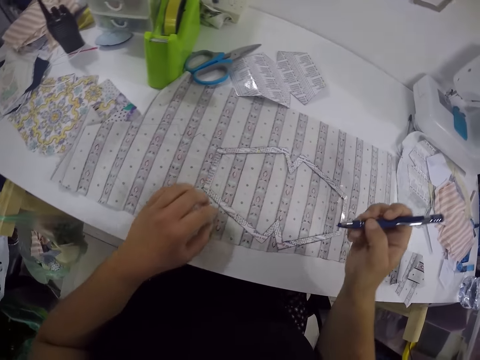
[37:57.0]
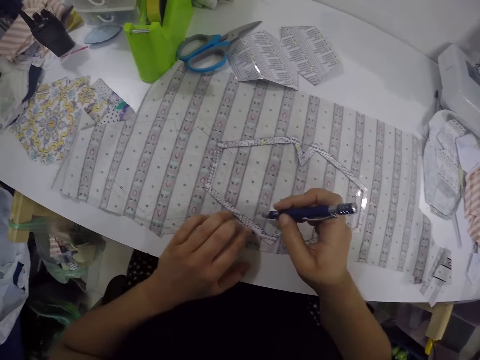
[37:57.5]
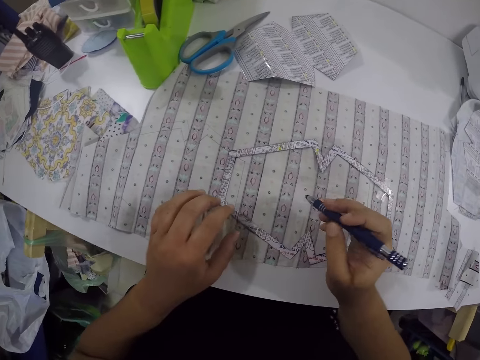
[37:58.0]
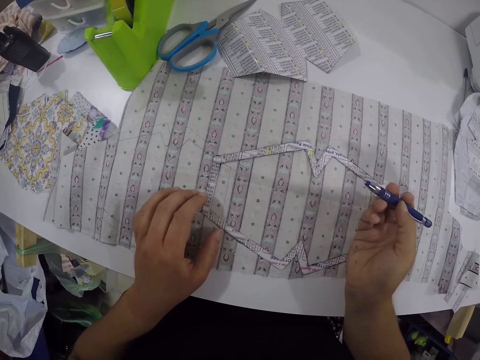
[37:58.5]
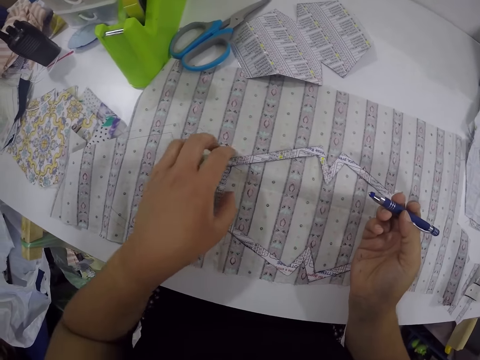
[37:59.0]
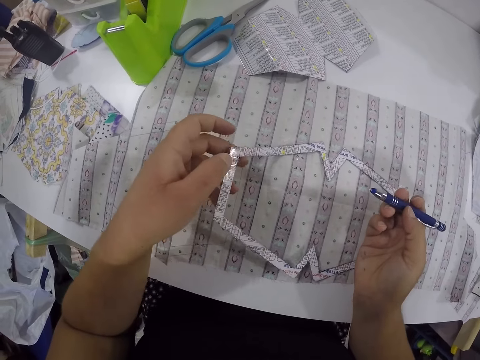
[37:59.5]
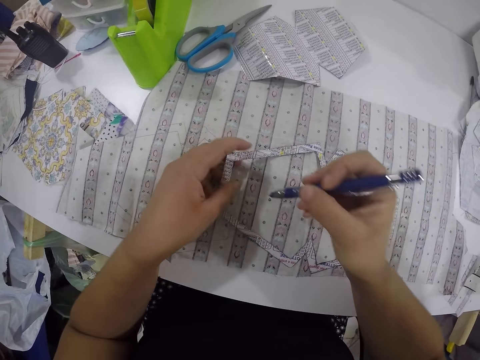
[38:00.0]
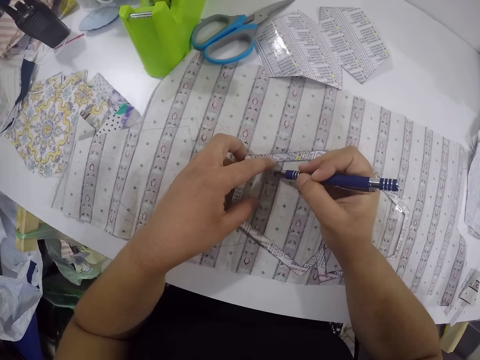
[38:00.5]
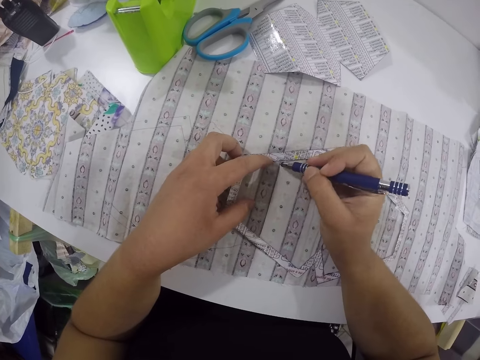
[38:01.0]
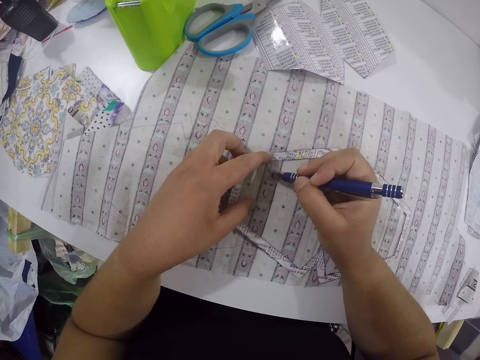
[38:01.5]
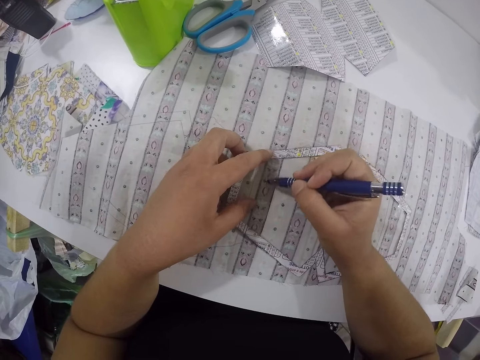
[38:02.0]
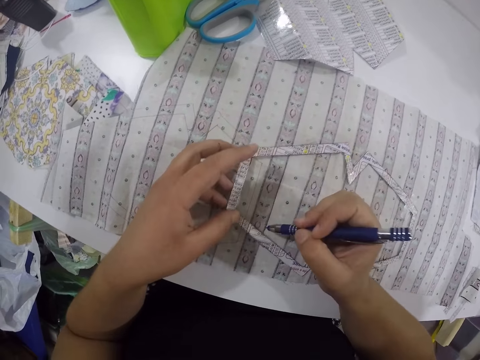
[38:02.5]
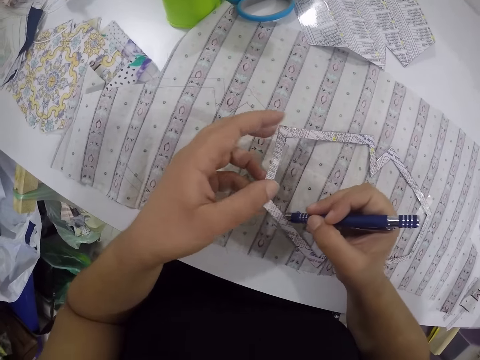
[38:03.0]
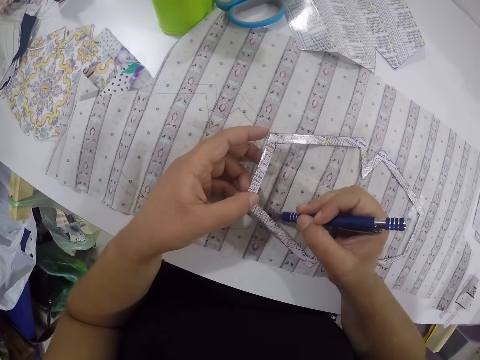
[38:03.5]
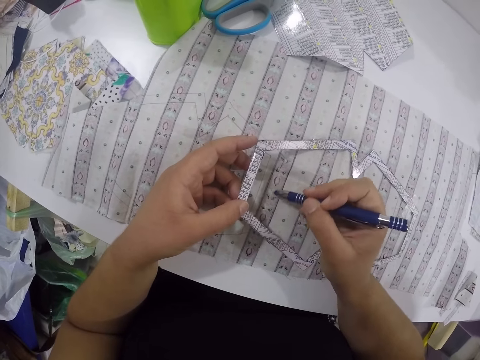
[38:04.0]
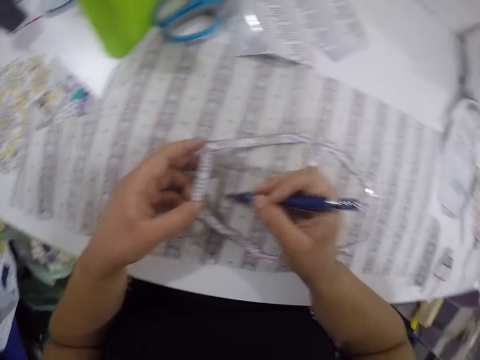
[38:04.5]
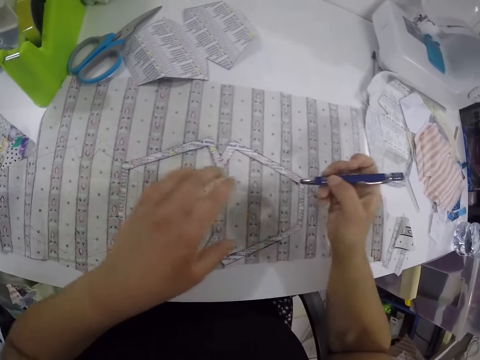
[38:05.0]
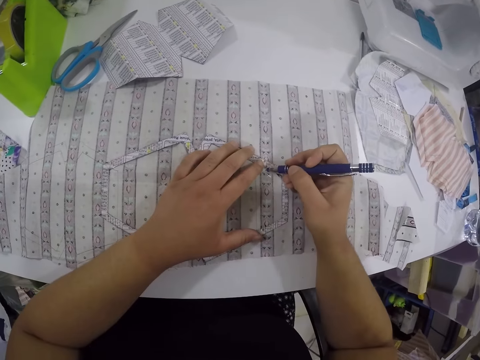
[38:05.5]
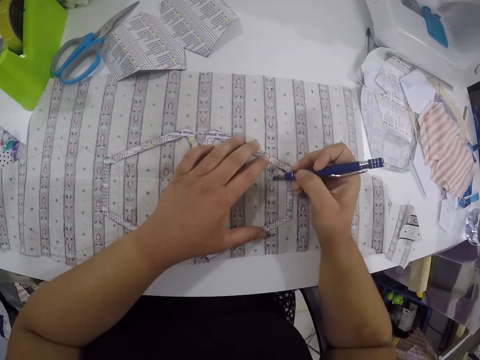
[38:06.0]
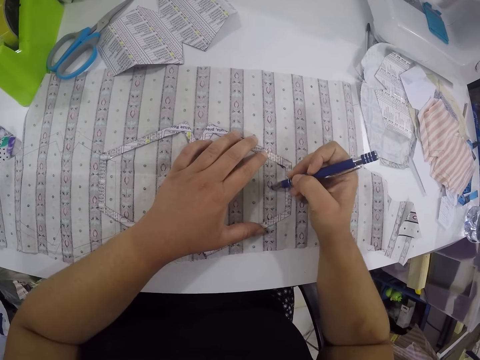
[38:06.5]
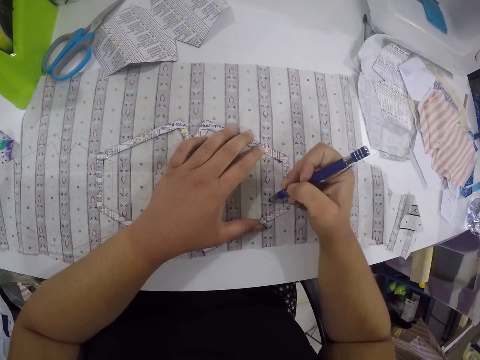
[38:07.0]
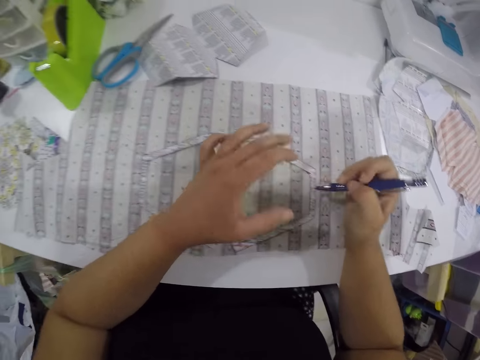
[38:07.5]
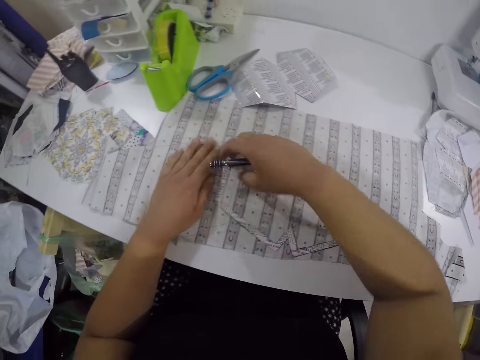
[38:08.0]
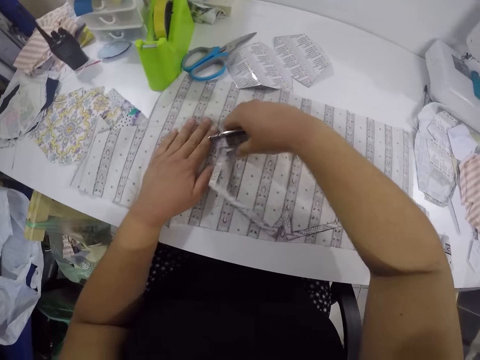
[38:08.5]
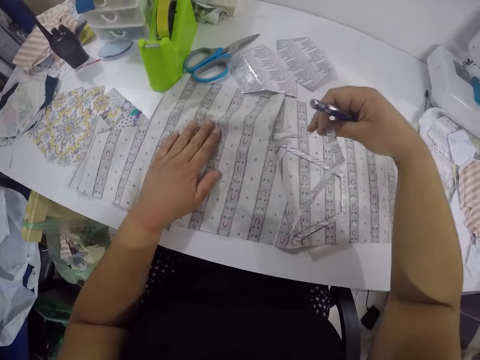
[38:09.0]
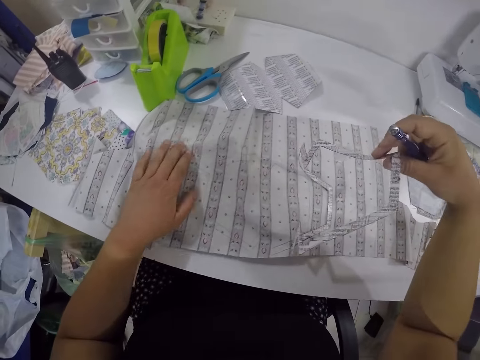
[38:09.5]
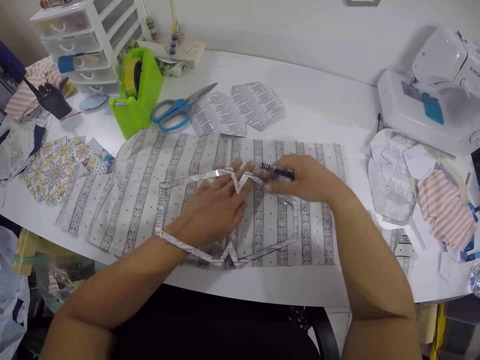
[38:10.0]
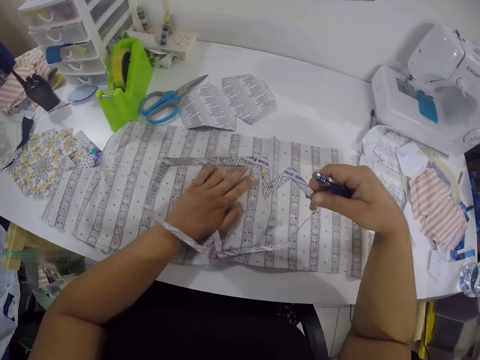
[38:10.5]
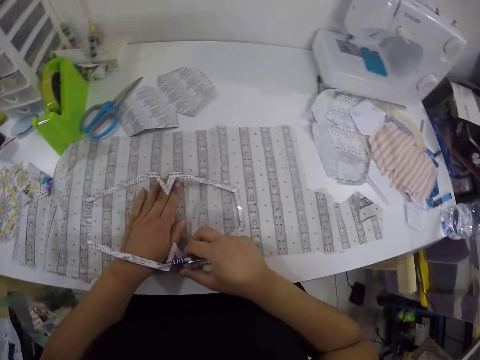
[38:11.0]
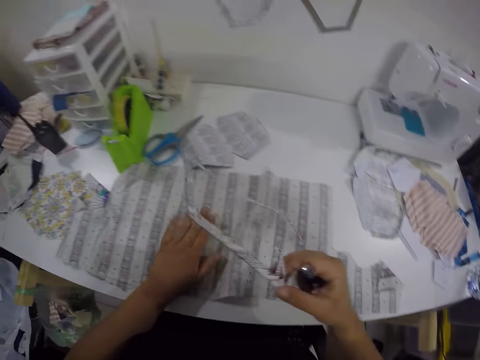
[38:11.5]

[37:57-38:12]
The camera wearer adjusts the paper cut out on the fabric with her left hand. She outlines the paper cut out on the fabric with the pen in her right hand. She removes the paper cut out from the fabric with her right hand.

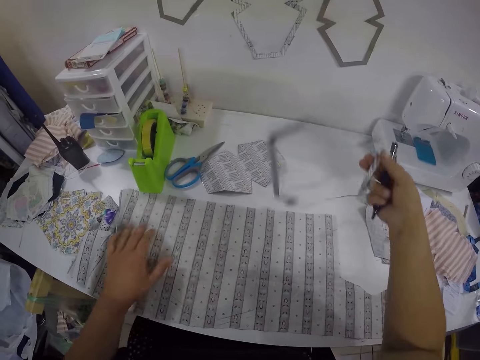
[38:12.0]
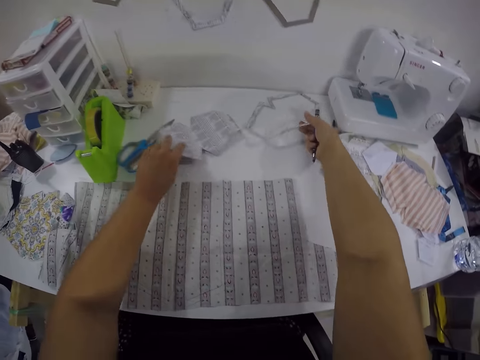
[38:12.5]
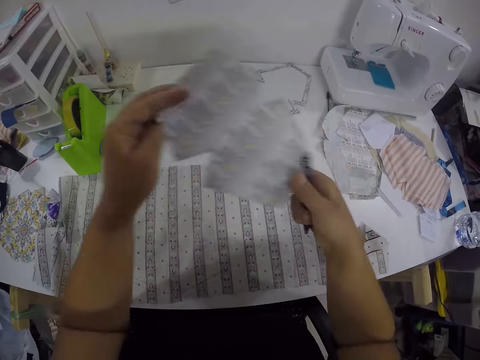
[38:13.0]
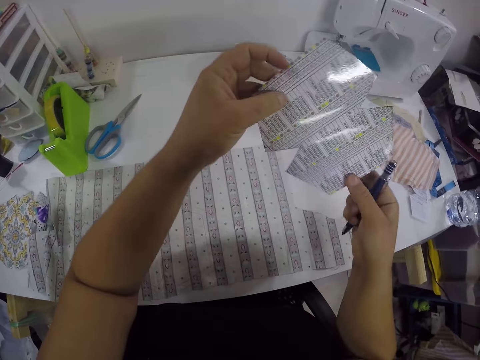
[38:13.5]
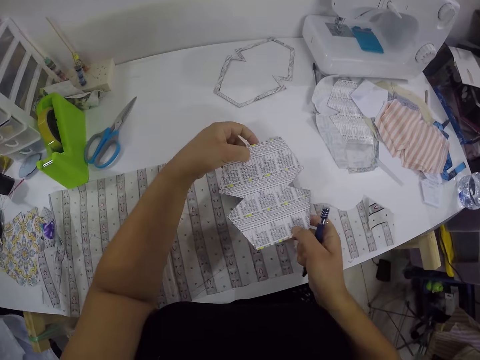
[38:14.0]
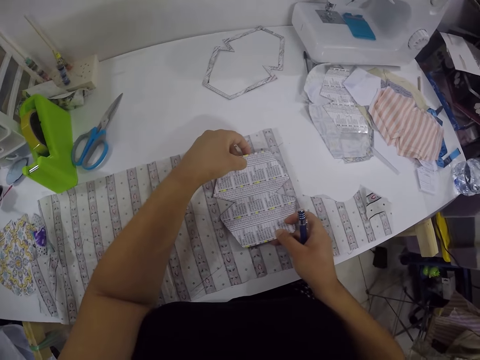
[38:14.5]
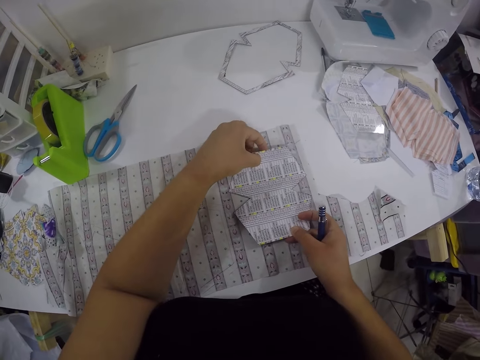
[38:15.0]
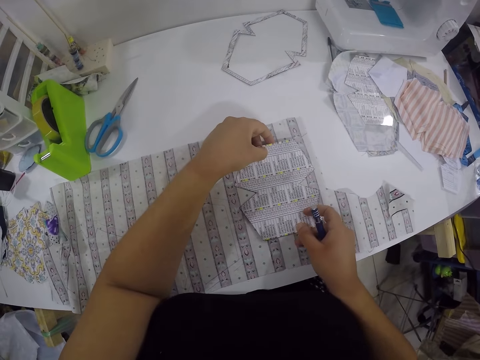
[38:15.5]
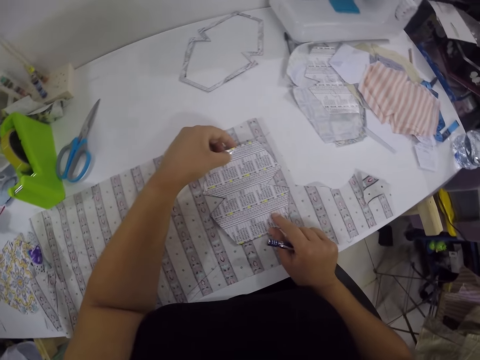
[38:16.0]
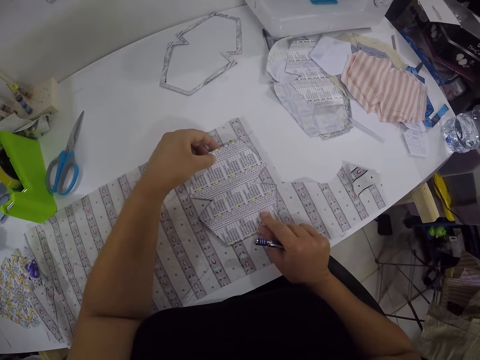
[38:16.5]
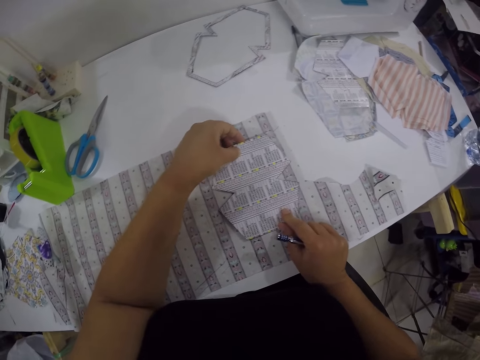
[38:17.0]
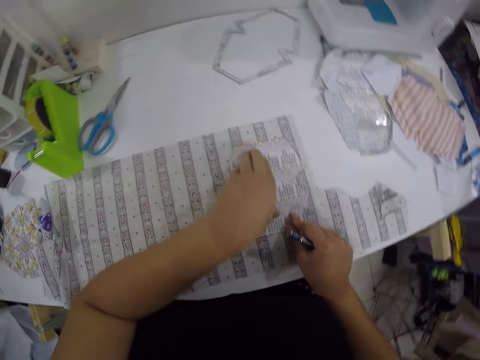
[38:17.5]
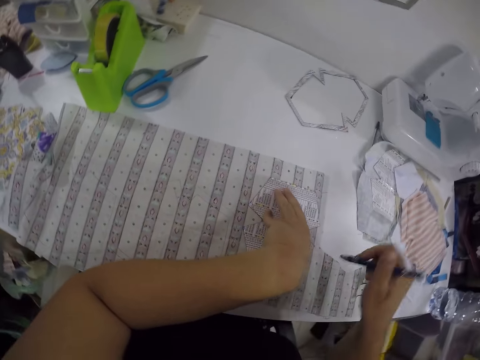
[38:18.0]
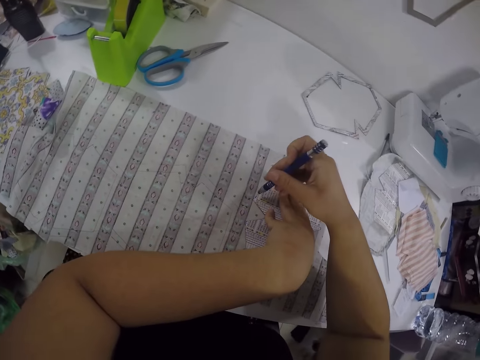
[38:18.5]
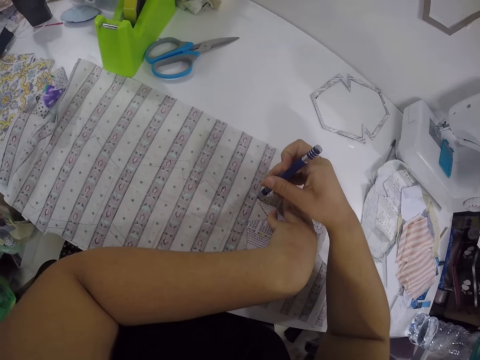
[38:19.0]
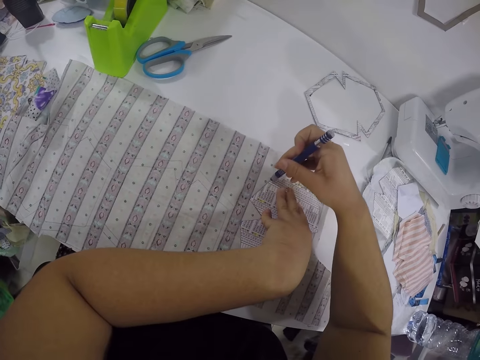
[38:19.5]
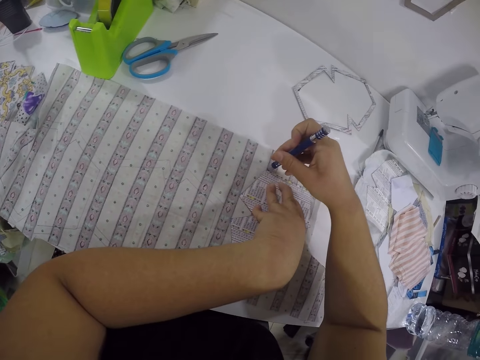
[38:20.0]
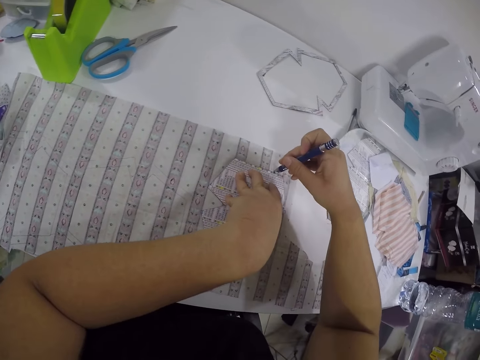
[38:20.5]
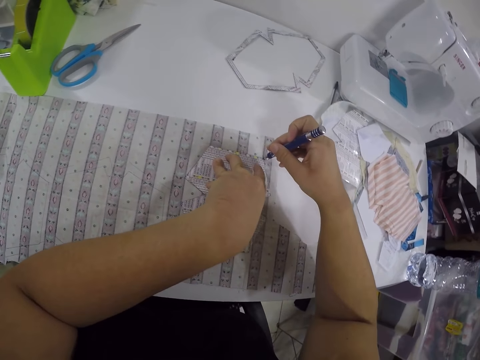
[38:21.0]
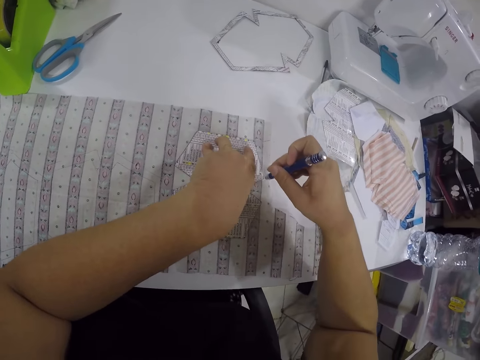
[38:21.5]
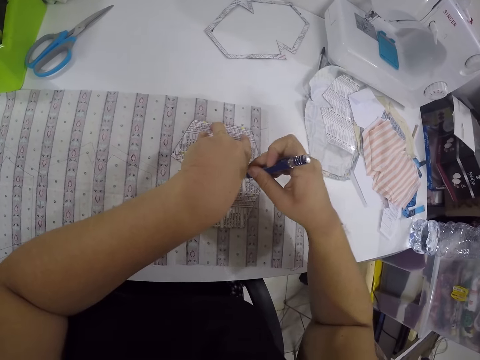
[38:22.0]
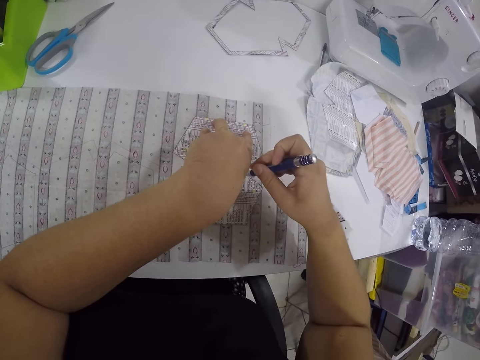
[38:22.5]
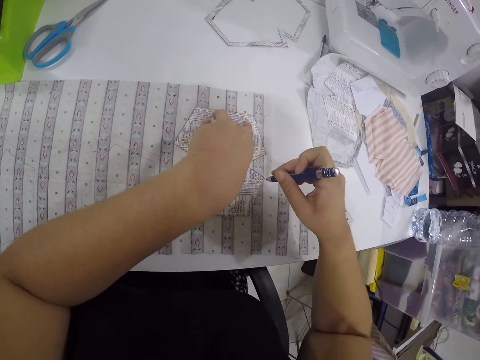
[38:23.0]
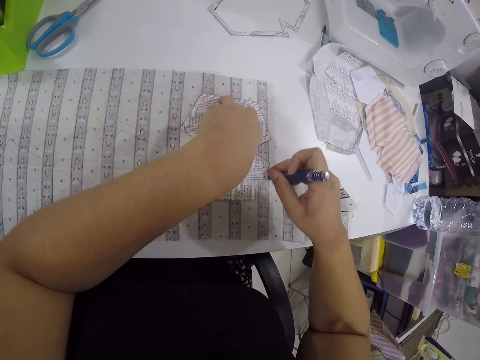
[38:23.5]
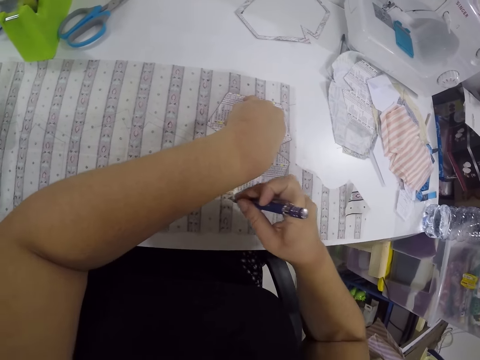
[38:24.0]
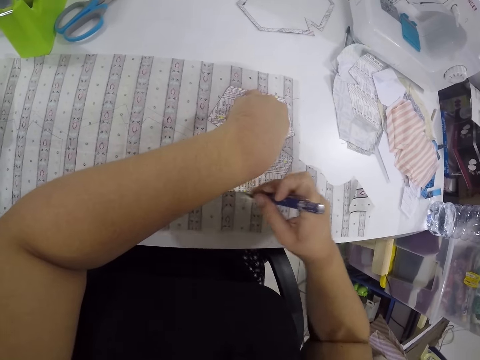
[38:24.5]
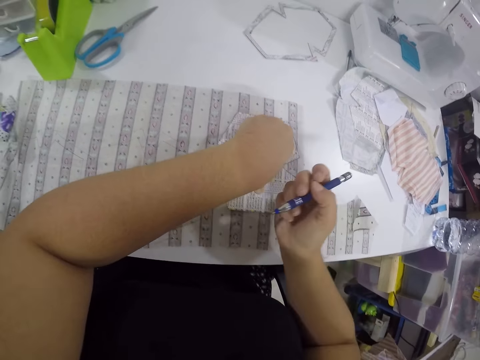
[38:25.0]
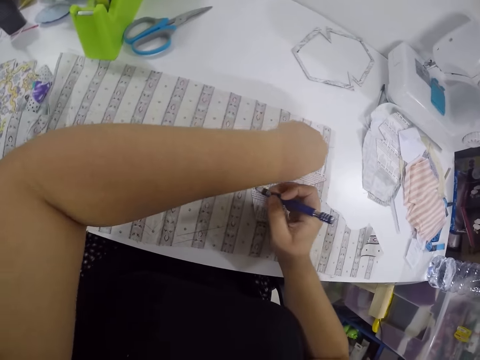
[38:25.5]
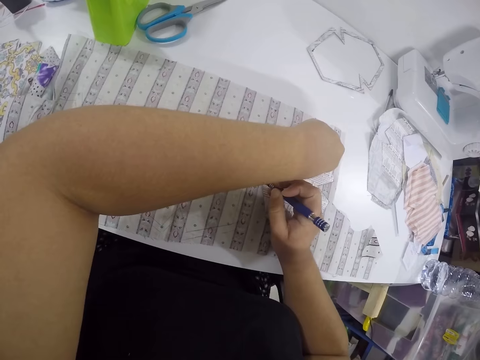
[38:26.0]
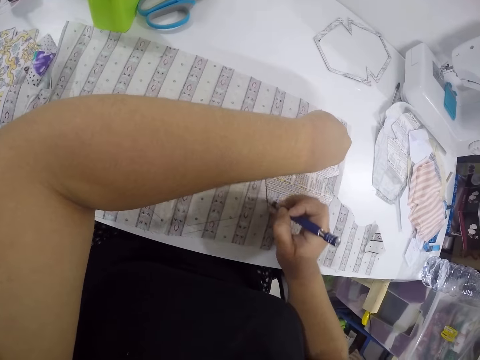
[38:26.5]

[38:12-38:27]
The camera wearer drops the paper cut out on the table with her left hand. She picks the paper cut out from the table with her right hand. She places the paper cut out on the fabric with both hands. She outlines the paper cut out on the fabric with the pen in her right hand.
